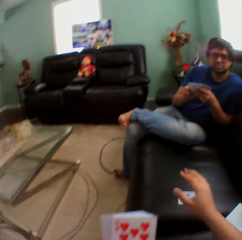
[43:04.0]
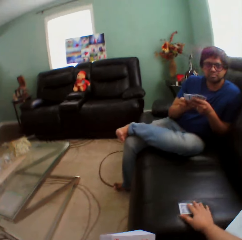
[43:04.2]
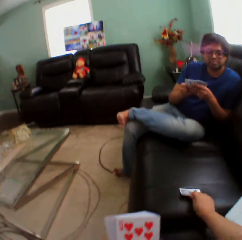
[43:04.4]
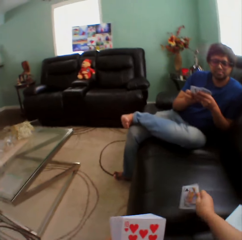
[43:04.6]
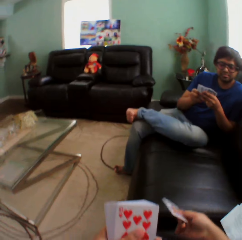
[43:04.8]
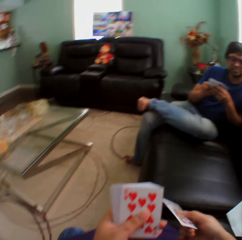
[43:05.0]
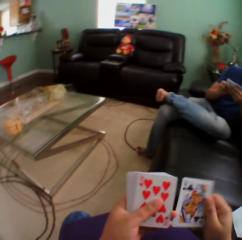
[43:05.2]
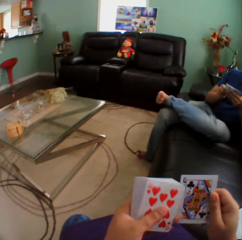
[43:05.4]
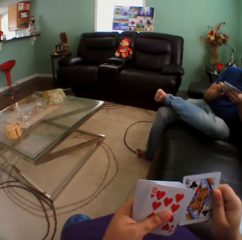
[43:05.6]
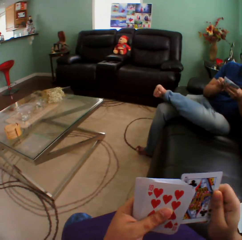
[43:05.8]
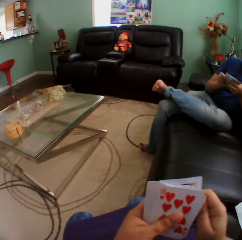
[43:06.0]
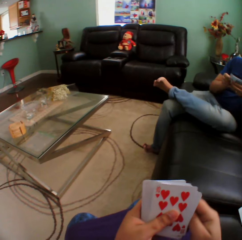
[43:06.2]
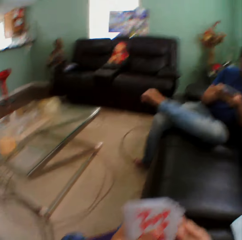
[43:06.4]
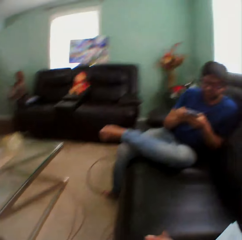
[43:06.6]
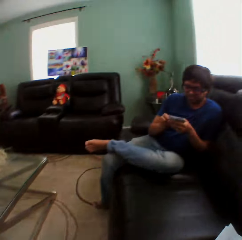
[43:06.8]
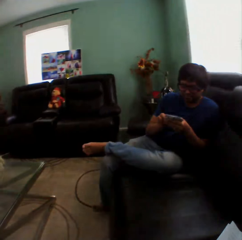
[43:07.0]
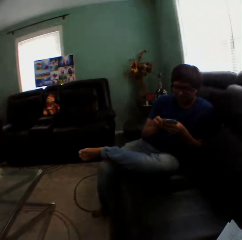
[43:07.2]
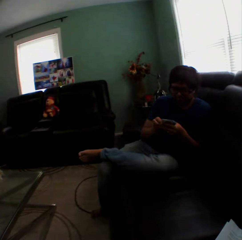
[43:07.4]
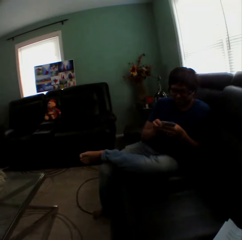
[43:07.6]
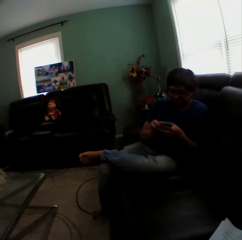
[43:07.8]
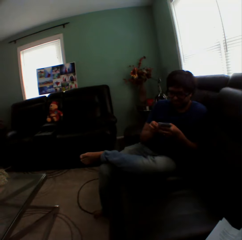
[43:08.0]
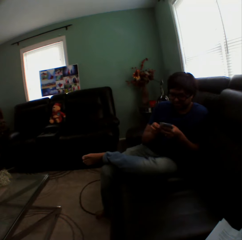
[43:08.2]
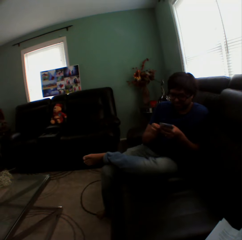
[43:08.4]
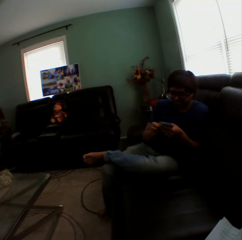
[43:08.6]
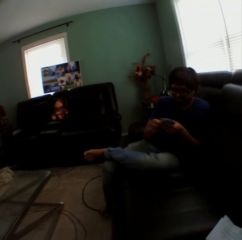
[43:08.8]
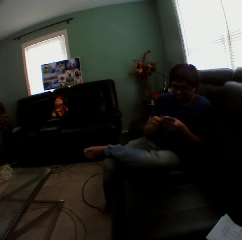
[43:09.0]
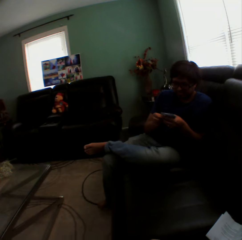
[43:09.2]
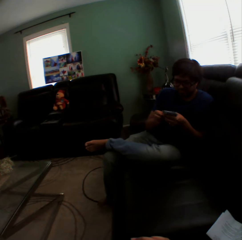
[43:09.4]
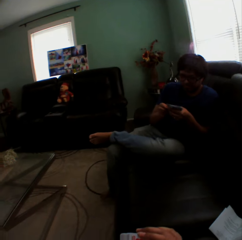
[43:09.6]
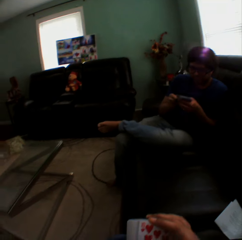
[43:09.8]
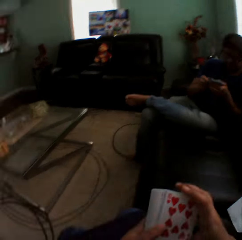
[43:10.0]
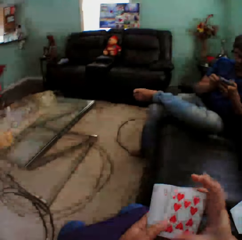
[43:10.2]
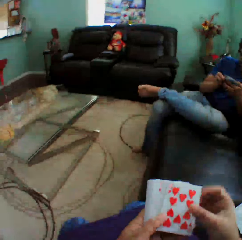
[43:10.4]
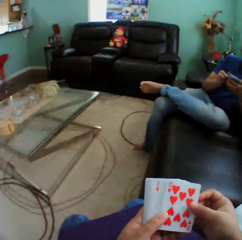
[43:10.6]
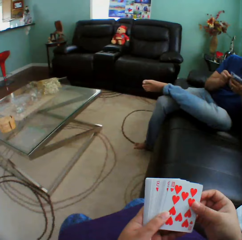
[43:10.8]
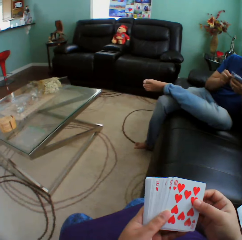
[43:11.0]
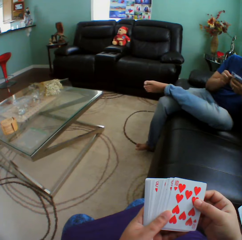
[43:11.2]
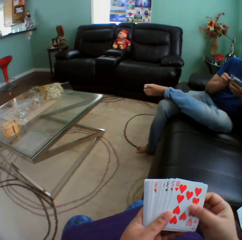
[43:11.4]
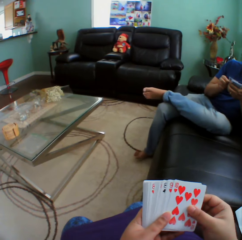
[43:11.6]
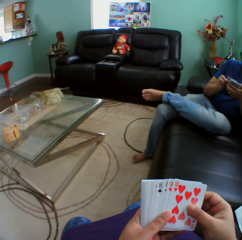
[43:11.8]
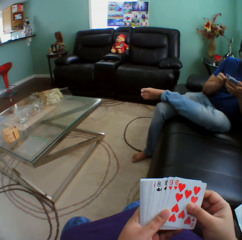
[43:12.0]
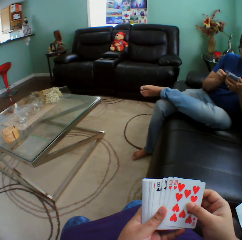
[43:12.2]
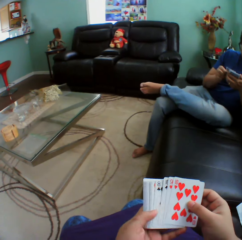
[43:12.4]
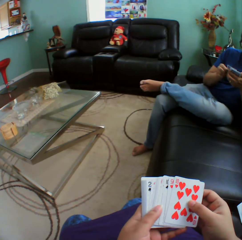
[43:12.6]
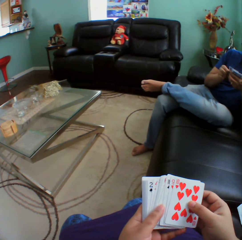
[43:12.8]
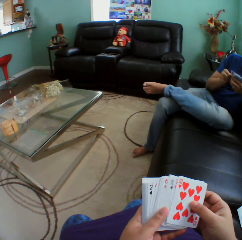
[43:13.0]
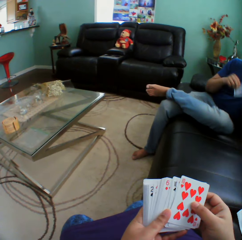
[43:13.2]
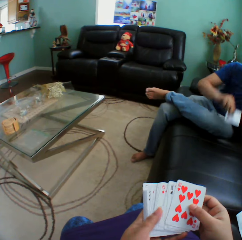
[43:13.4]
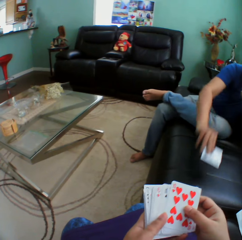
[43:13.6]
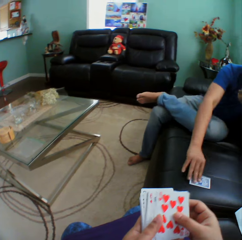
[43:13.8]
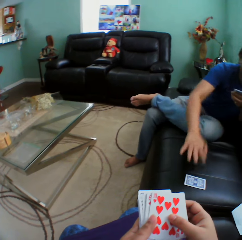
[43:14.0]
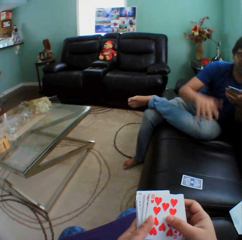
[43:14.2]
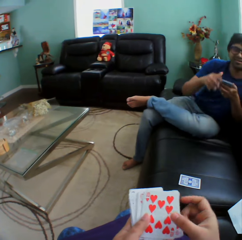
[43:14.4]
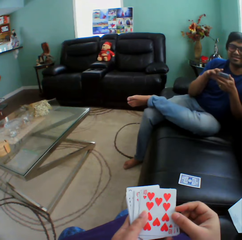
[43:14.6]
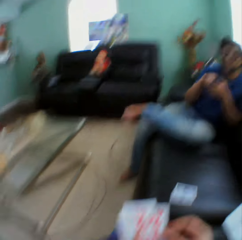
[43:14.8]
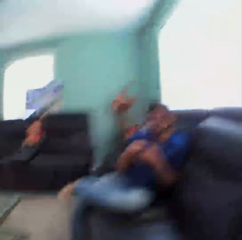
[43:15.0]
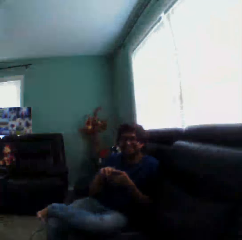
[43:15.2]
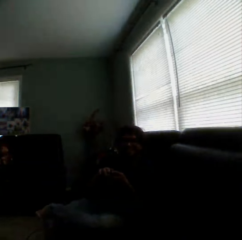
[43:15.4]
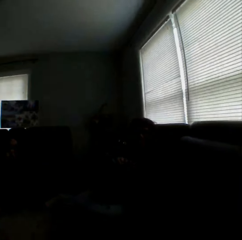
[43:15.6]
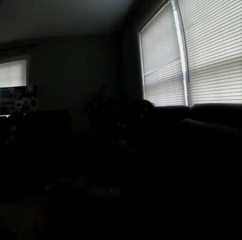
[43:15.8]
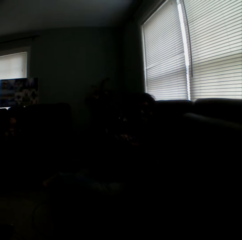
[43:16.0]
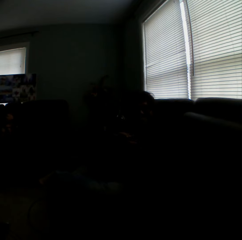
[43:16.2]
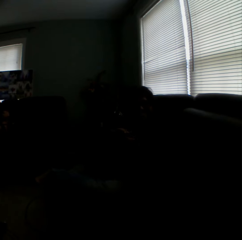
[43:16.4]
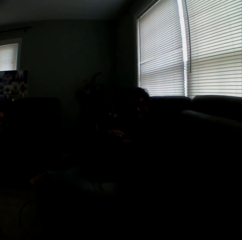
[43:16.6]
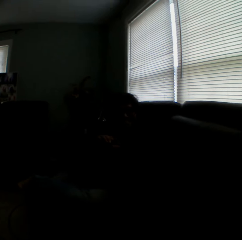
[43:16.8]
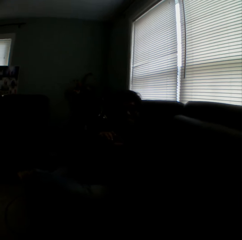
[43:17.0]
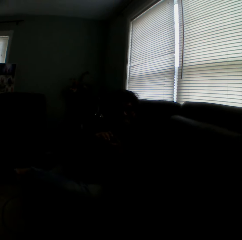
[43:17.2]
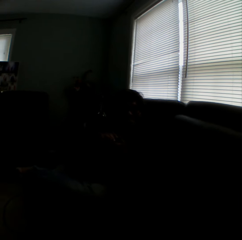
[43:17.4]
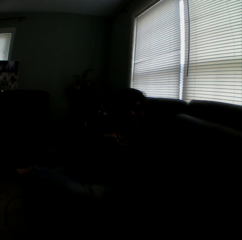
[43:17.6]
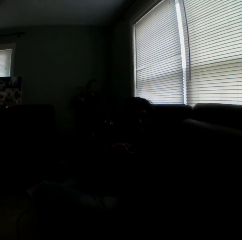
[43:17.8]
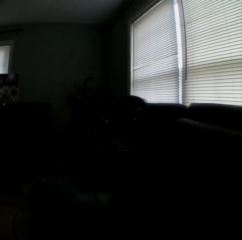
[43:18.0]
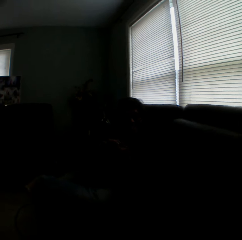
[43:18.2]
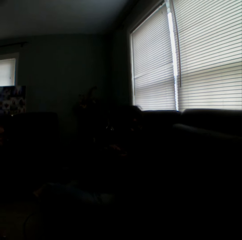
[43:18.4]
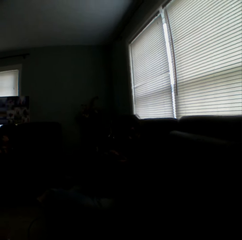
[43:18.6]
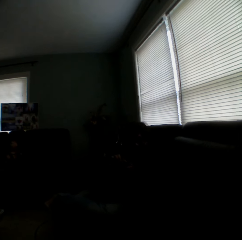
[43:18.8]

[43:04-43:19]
The camera wearer holds a playing card on the couch. They turn the card on the couch. They insert the card in a pile of cards. They hold the playing cards. They turn to the side. A man holds the playing cards. The camera wearer holds the playing cards. The man puts a playing card on the couch. The camera wearer turns to the side.

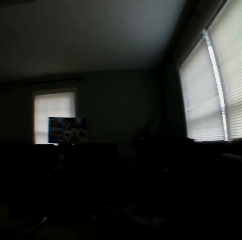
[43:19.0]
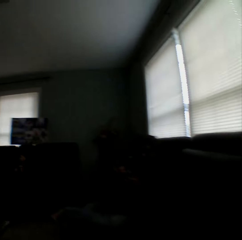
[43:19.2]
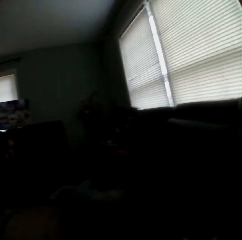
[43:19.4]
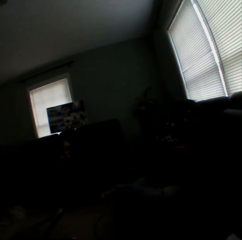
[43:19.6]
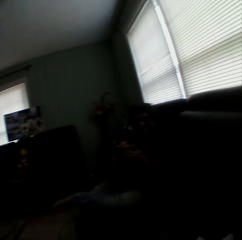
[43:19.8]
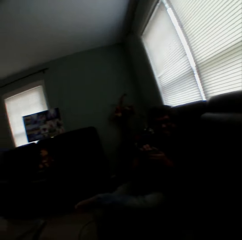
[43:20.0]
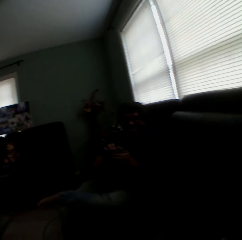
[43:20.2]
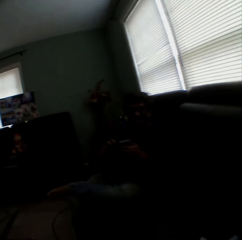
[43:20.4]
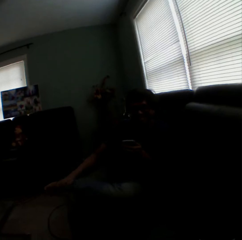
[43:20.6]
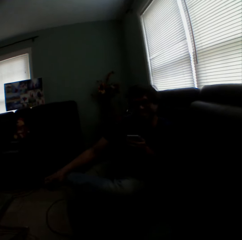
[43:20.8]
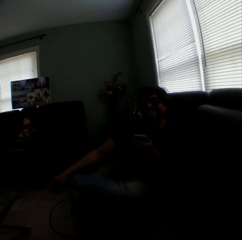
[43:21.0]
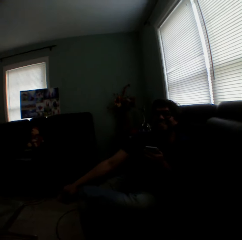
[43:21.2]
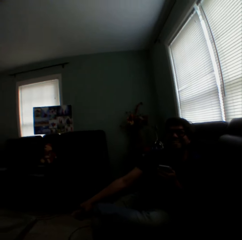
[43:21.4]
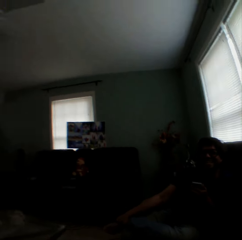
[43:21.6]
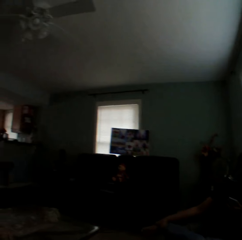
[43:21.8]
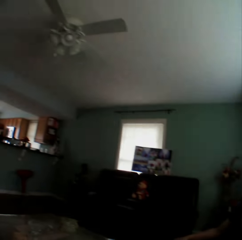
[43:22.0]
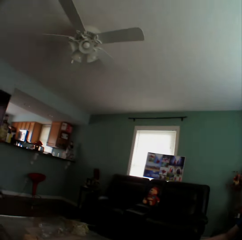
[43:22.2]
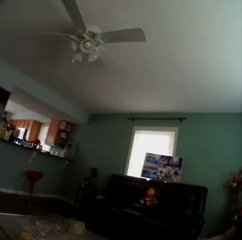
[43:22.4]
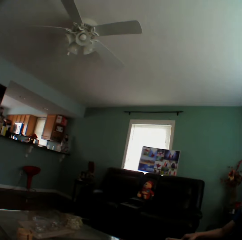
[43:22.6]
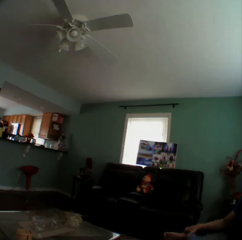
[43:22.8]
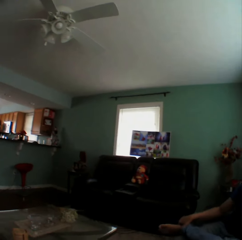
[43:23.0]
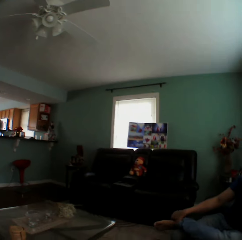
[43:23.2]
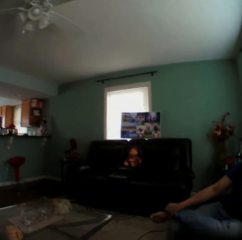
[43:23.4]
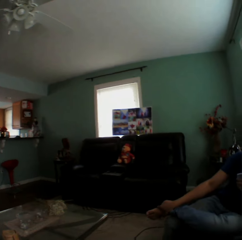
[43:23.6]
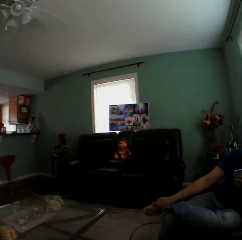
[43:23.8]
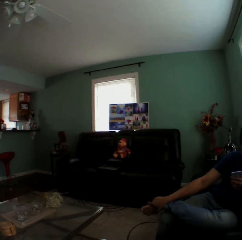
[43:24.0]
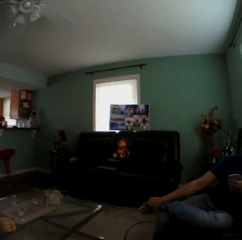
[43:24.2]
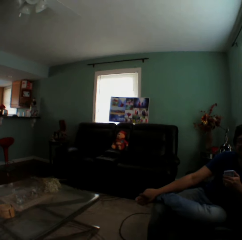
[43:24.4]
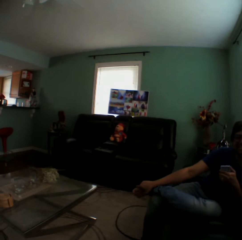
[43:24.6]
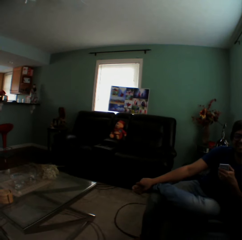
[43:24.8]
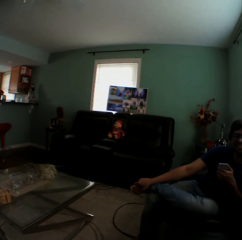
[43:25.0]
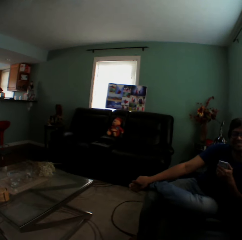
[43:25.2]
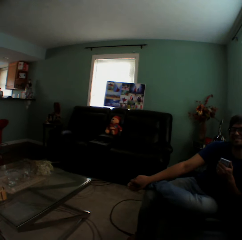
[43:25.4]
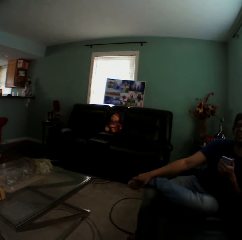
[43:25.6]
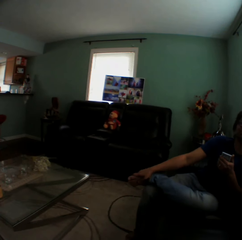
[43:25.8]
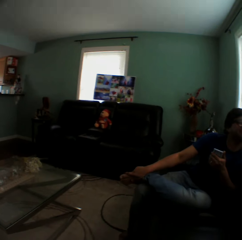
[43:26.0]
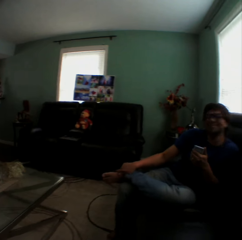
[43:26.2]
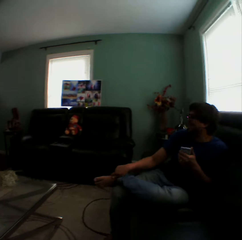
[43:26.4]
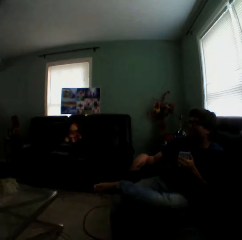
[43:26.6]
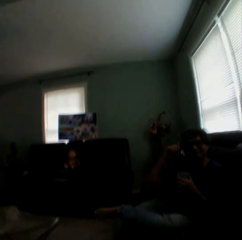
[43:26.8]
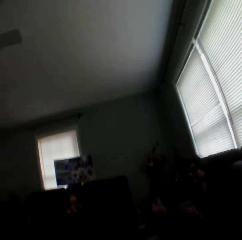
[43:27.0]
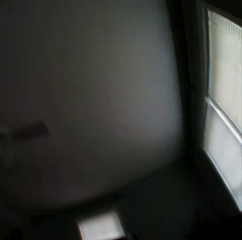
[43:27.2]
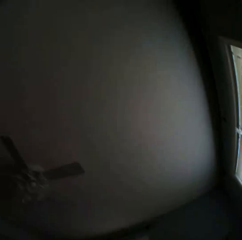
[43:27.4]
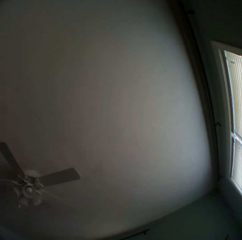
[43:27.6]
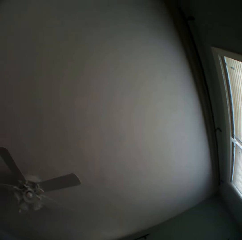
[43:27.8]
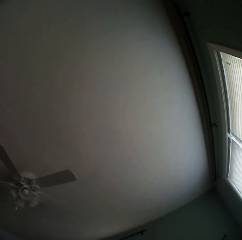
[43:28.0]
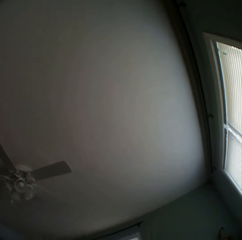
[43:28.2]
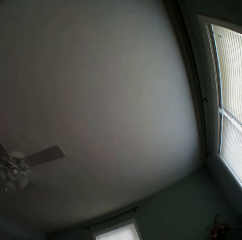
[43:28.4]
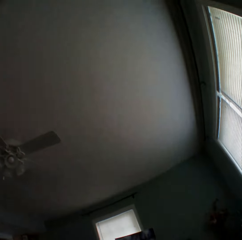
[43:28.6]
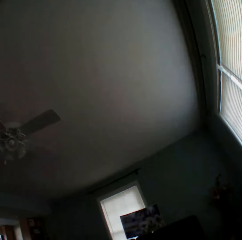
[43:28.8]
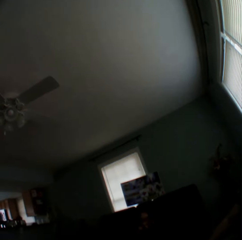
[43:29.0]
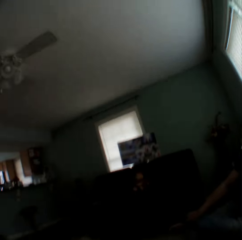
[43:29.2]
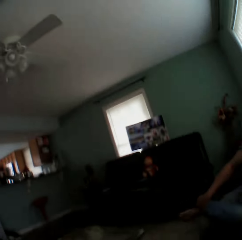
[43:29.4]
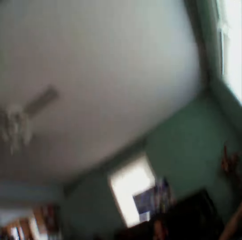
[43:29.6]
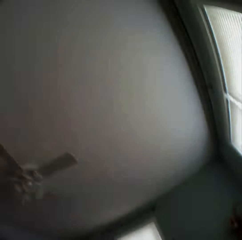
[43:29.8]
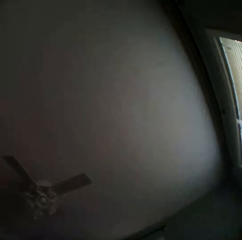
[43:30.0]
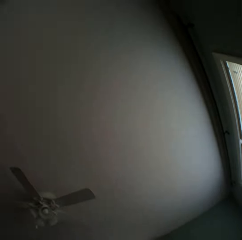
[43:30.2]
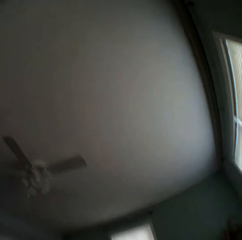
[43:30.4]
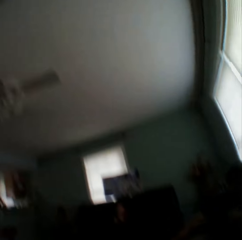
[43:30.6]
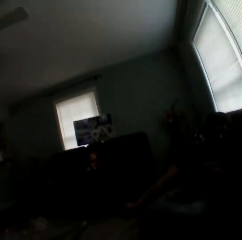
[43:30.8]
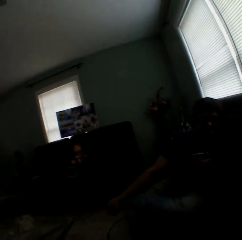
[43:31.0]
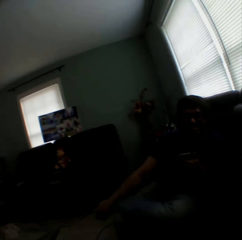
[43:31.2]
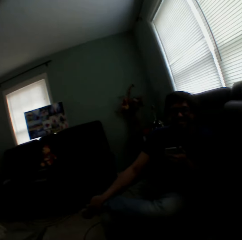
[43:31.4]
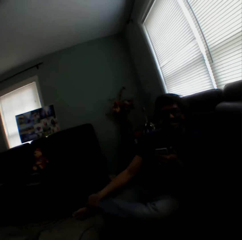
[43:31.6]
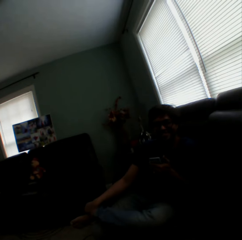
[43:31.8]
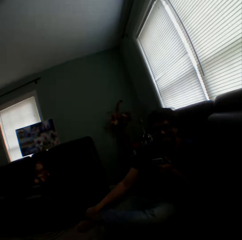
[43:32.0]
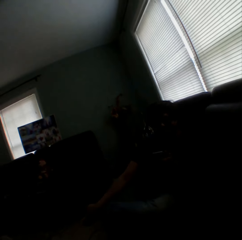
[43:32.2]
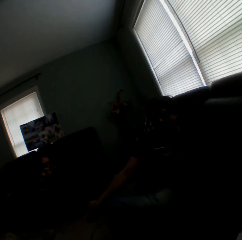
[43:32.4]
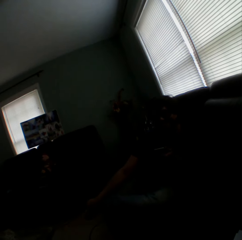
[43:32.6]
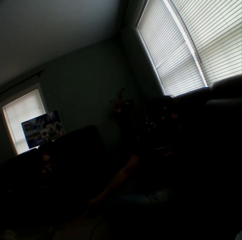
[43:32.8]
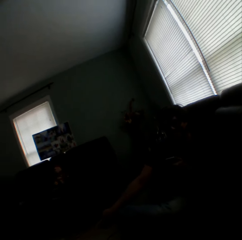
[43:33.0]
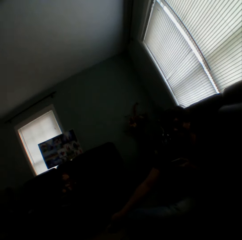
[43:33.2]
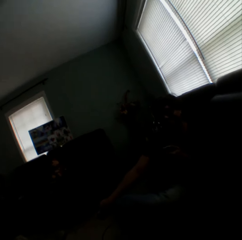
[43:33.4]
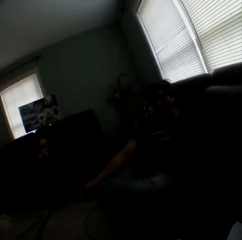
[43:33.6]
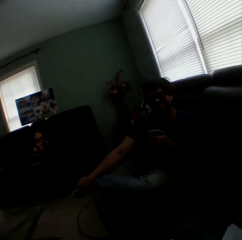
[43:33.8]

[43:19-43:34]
A man touches the foot. The man holds playing cards. The camera wearer turns to the side. The man sways a hand and touches the foot.
